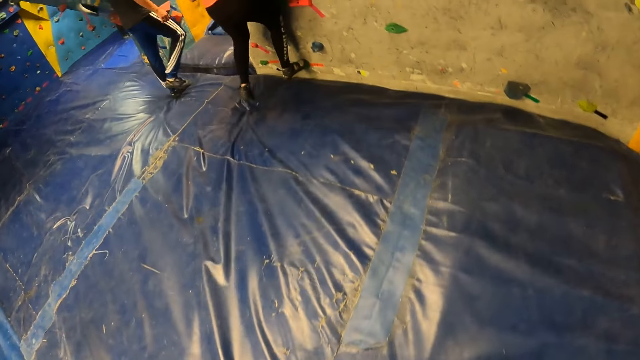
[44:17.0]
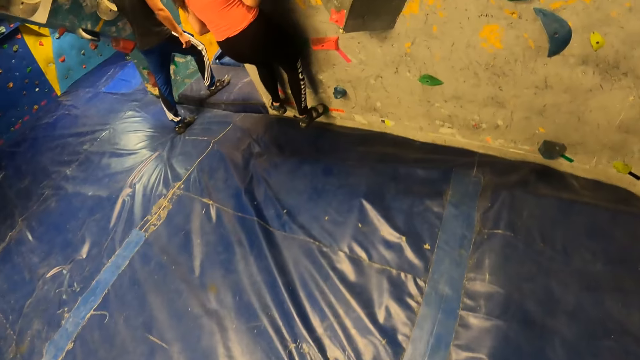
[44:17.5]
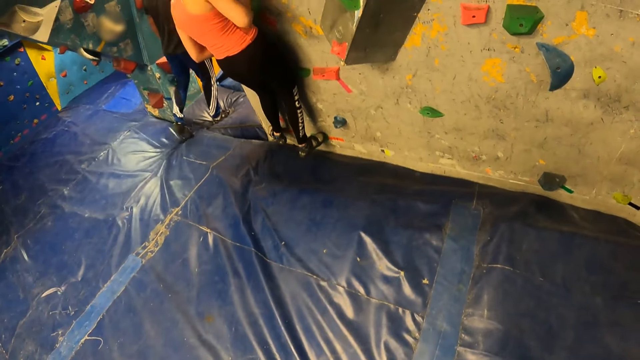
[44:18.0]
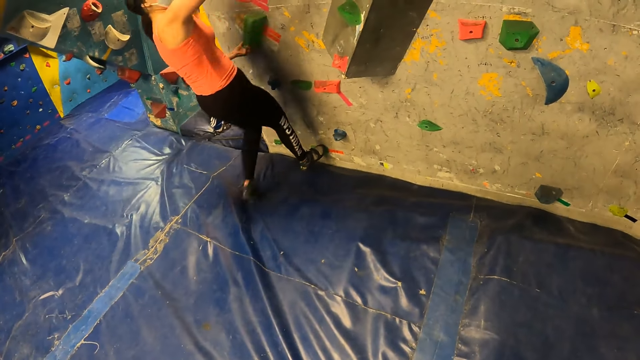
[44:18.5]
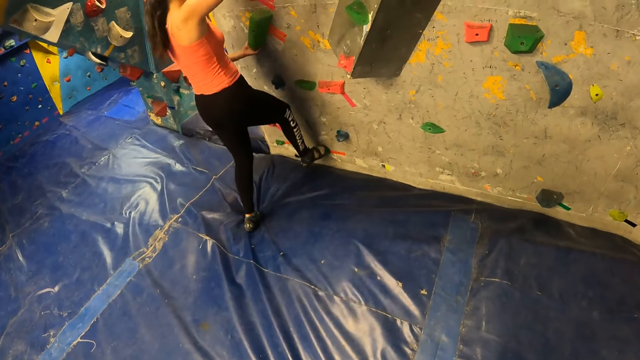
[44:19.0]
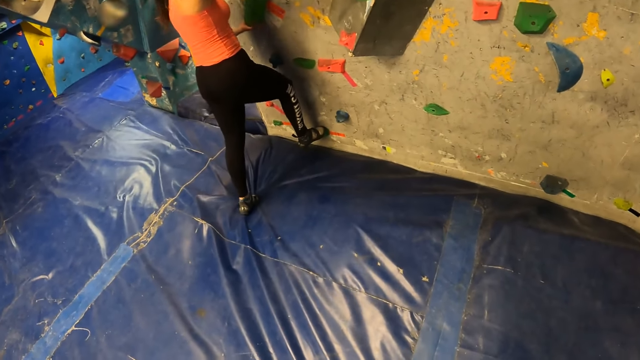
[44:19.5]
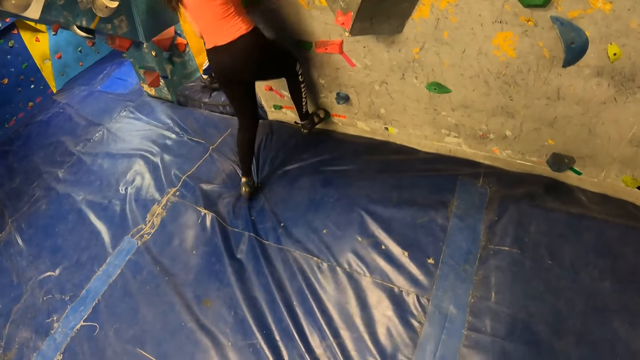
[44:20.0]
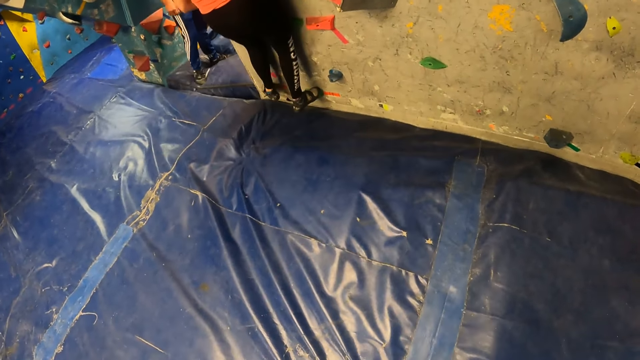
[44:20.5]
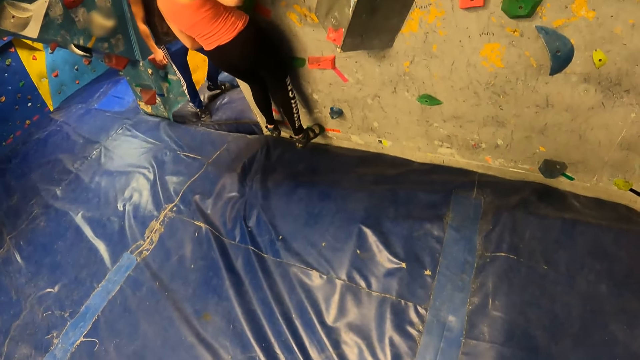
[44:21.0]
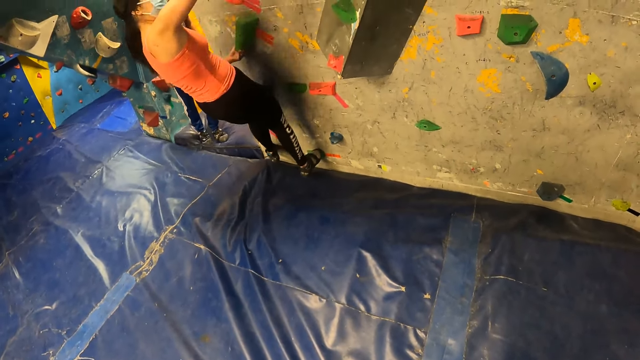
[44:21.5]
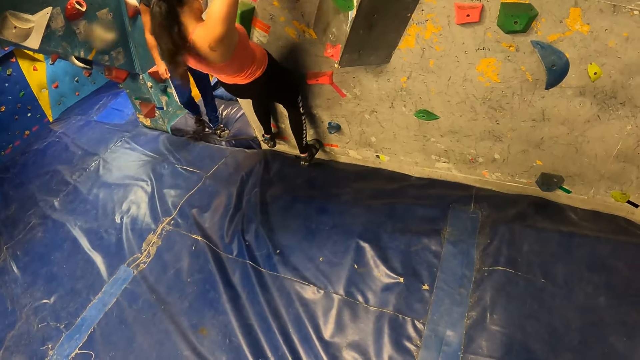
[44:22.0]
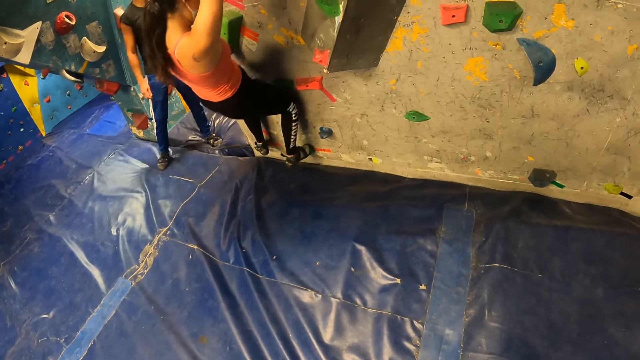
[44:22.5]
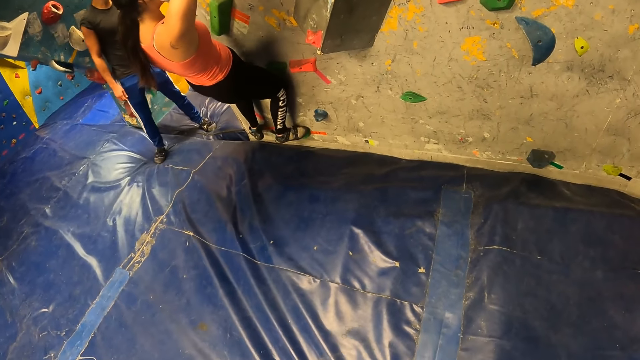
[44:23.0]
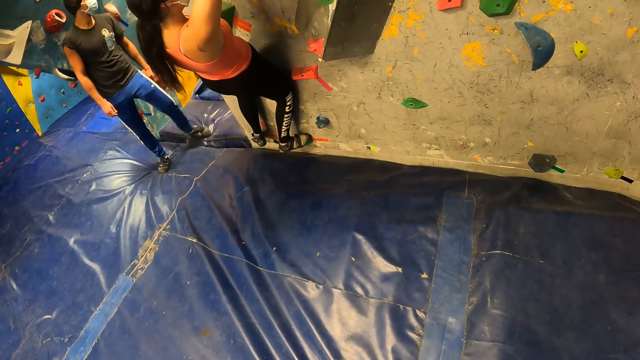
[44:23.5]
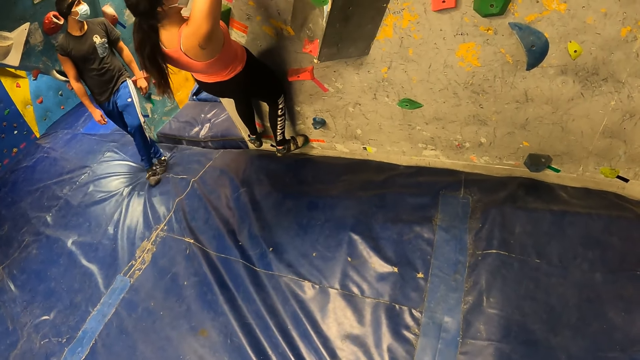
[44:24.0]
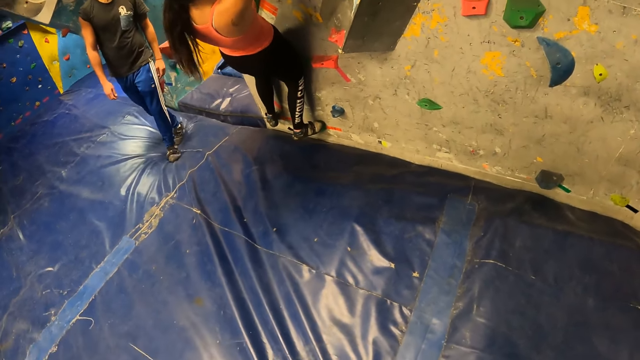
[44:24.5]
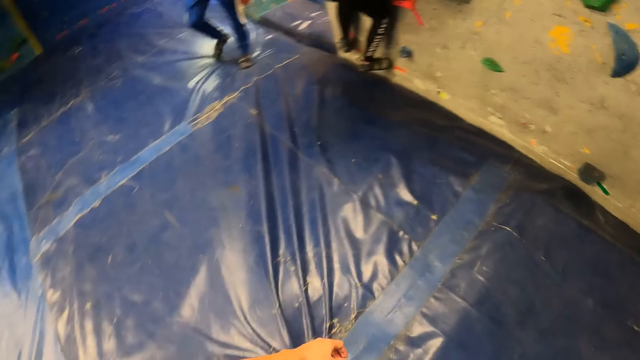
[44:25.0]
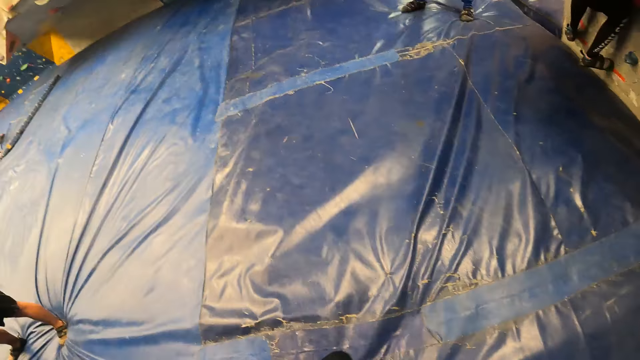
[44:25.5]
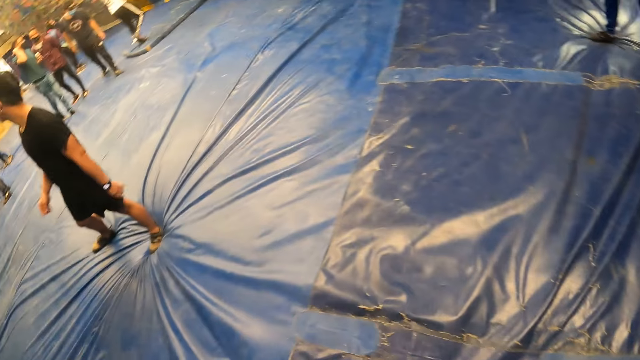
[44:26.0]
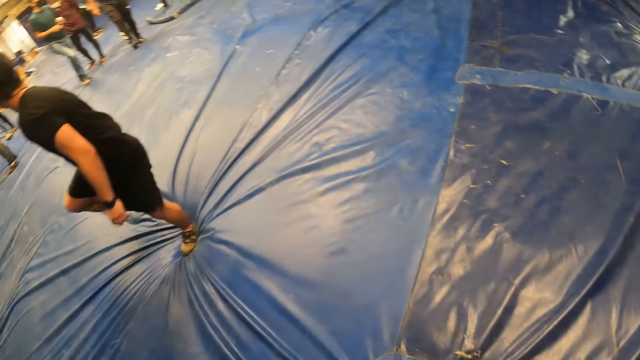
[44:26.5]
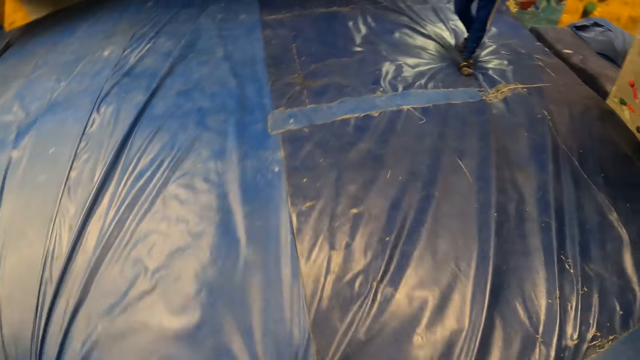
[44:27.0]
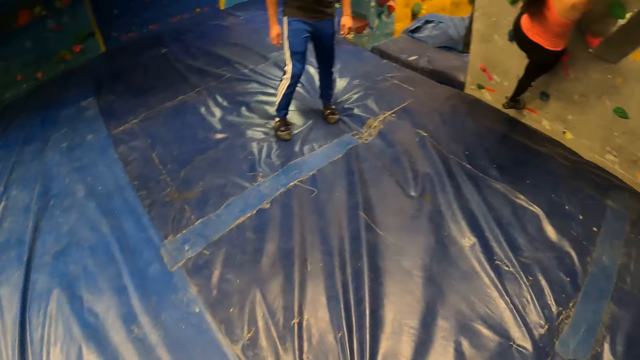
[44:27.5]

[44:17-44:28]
The woman places her left leg on a climbing hold. The camera wearer stands up from the climb mat.

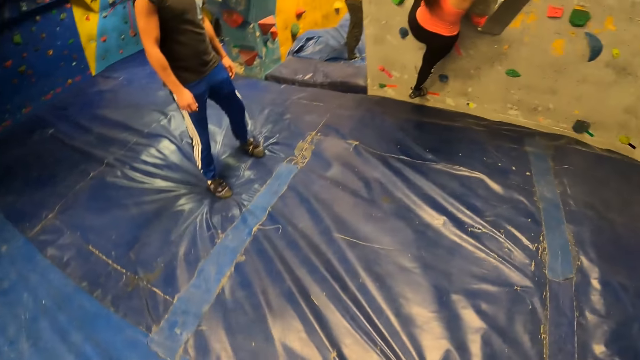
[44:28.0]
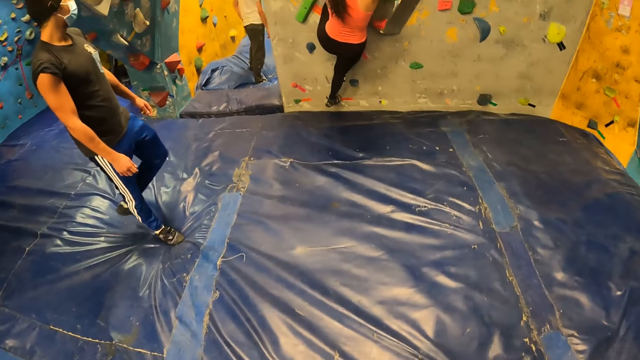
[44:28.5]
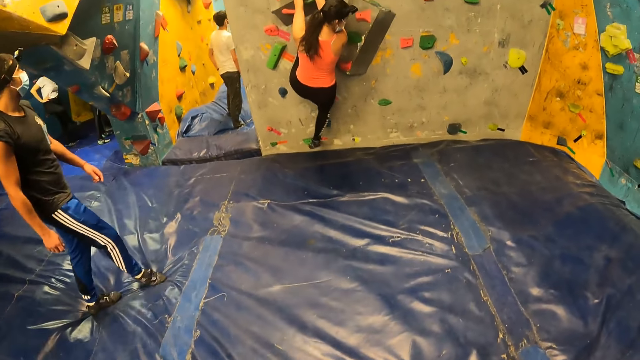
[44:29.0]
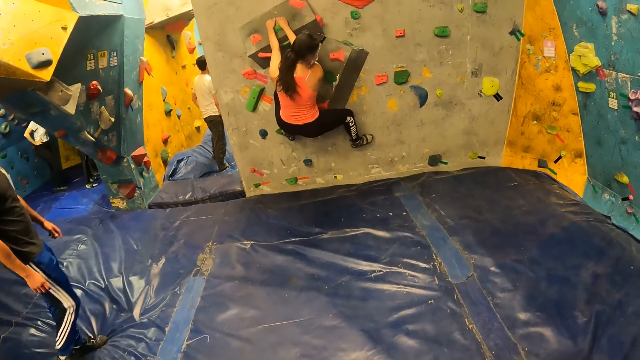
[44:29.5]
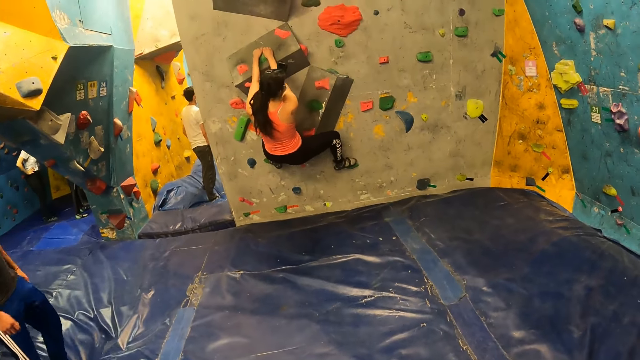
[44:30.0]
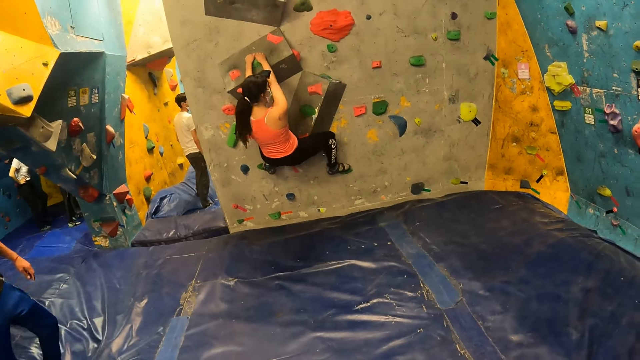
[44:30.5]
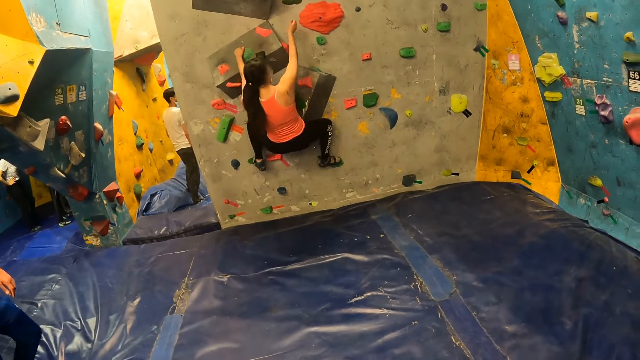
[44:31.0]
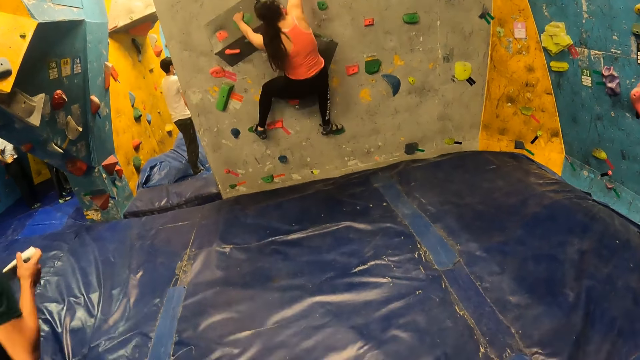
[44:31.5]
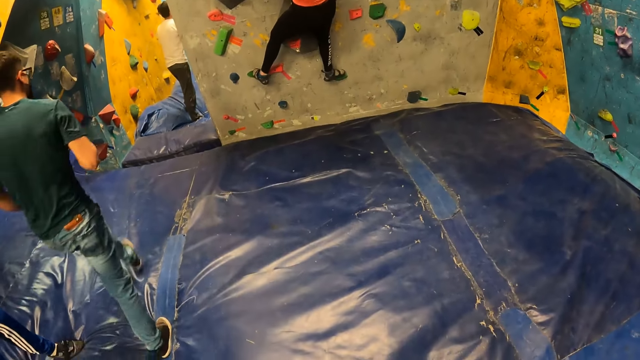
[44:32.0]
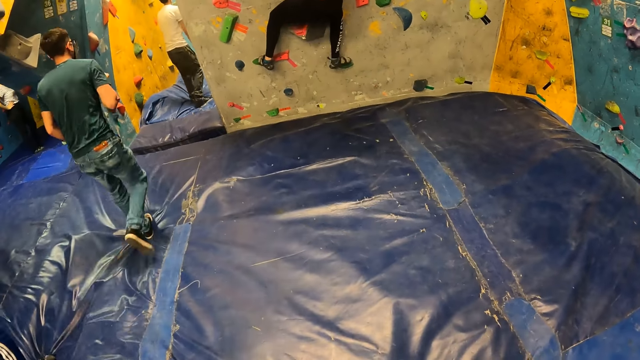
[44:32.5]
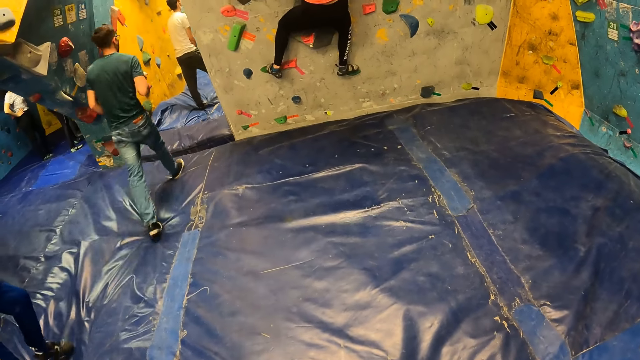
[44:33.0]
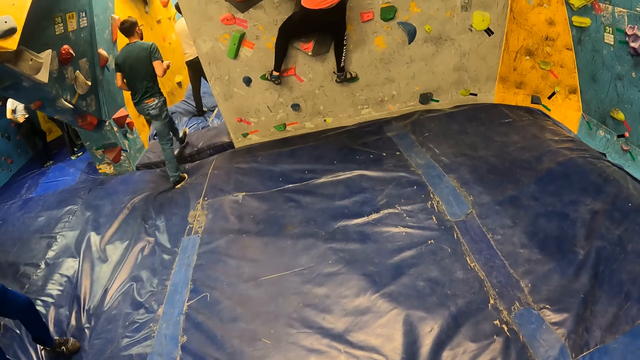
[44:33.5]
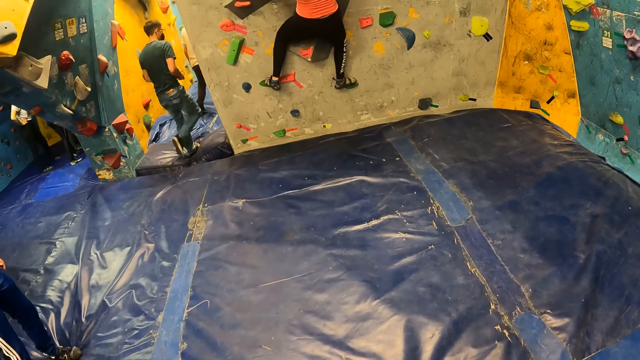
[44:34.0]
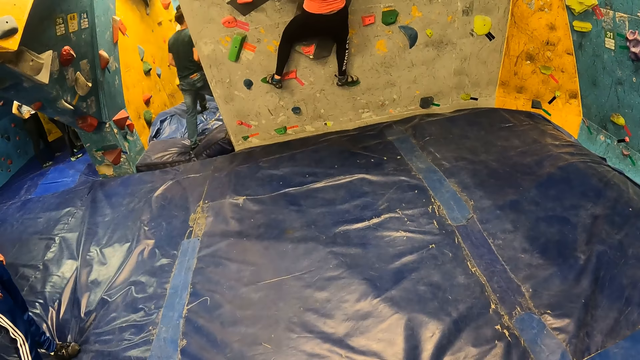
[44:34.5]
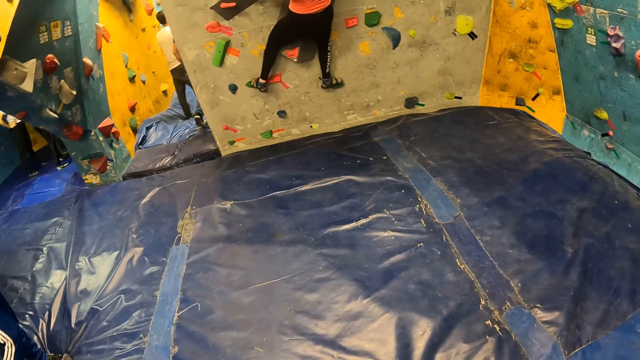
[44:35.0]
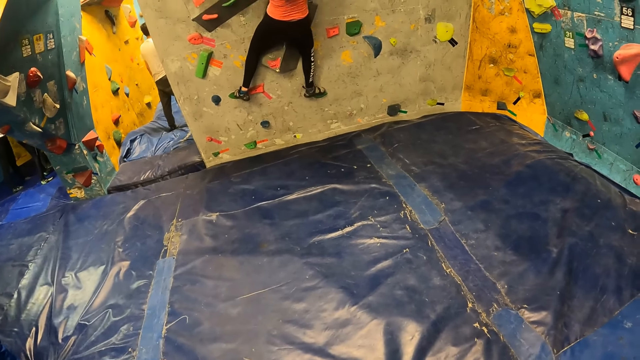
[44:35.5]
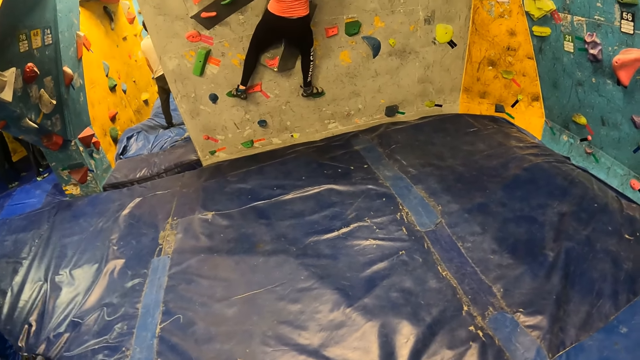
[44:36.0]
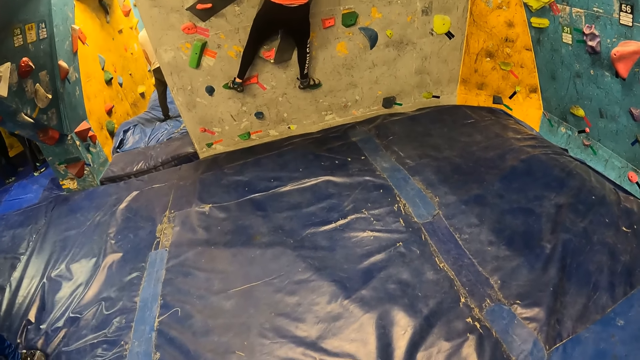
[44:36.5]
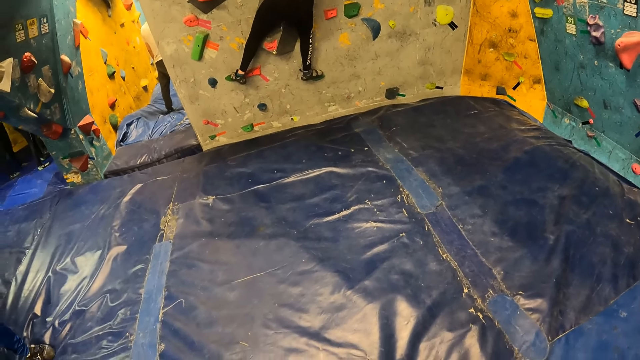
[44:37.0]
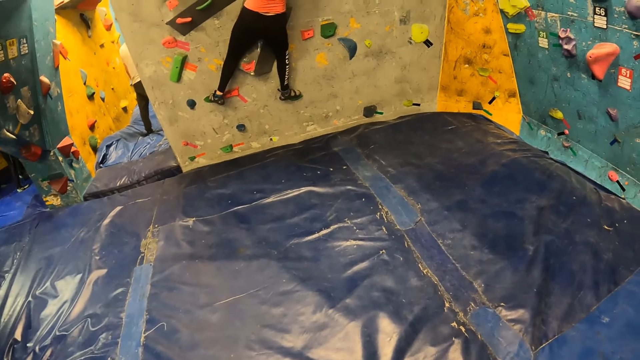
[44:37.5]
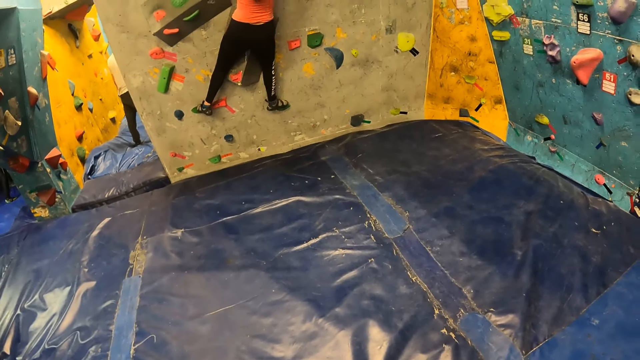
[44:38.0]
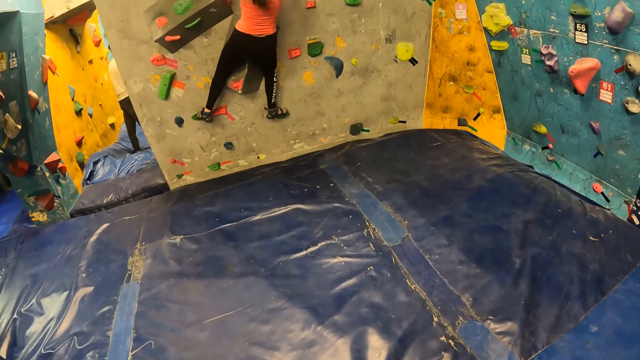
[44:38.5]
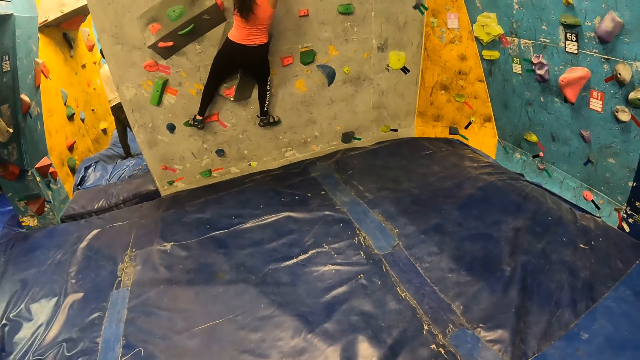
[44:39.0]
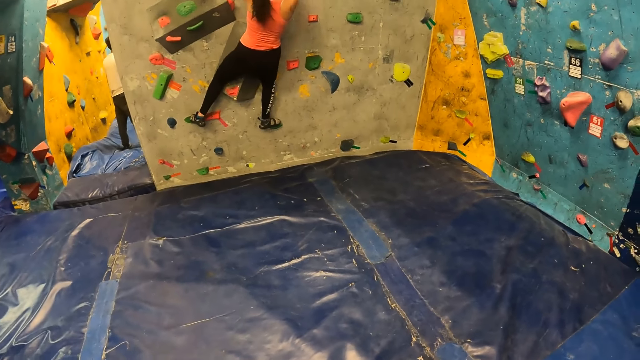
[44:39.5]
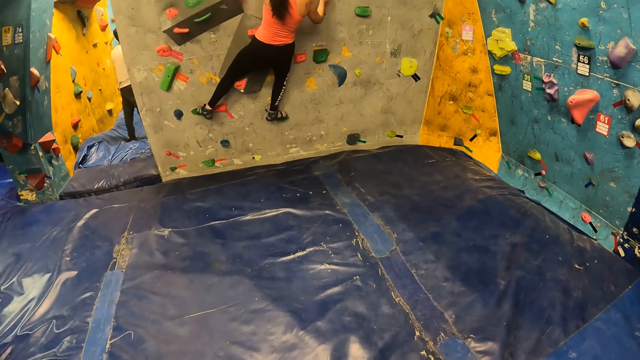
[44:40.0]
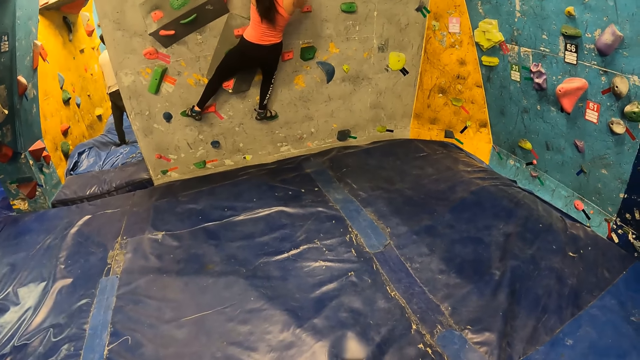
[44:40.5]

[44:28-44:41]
The woman places her right leg on a climbing hold and grabs a climbing hold on the wall with her right hand.
